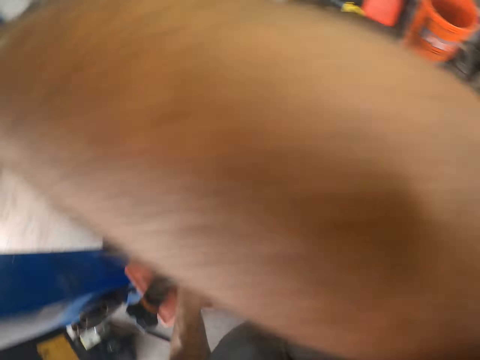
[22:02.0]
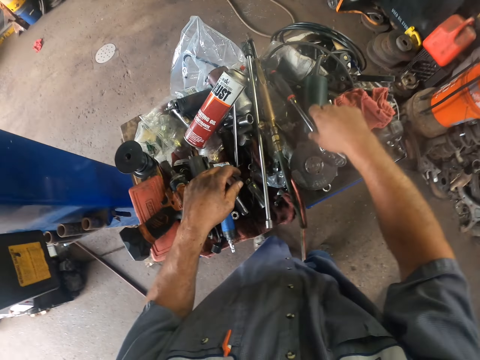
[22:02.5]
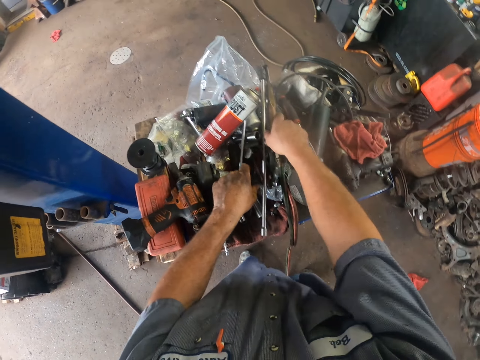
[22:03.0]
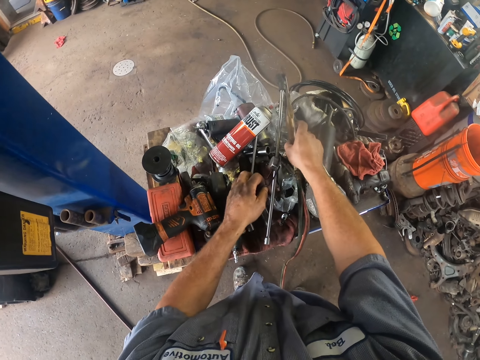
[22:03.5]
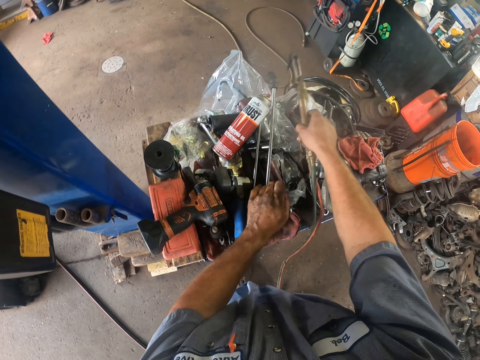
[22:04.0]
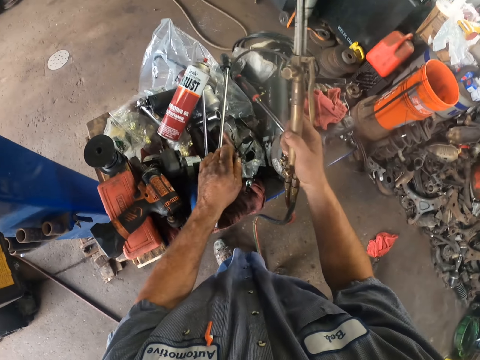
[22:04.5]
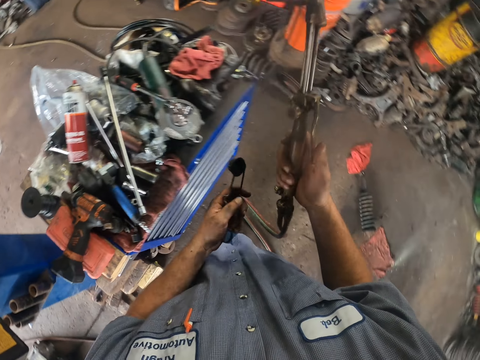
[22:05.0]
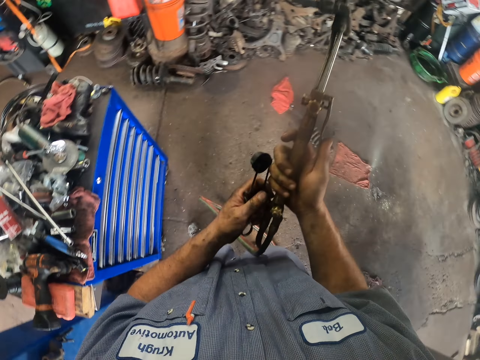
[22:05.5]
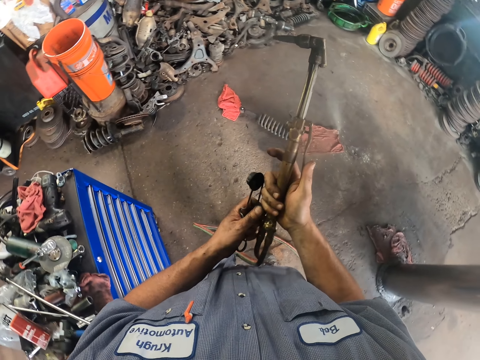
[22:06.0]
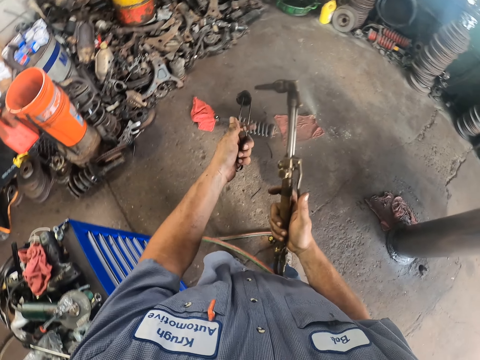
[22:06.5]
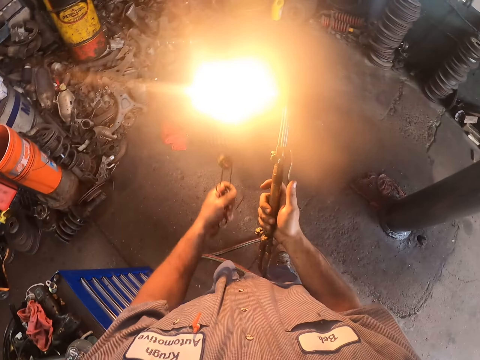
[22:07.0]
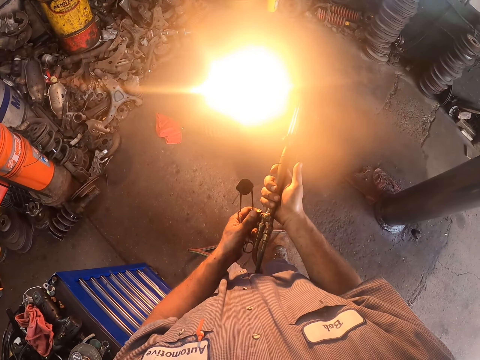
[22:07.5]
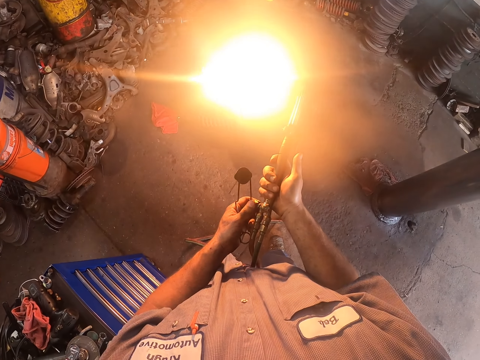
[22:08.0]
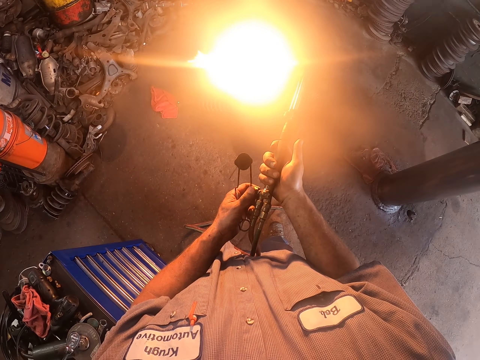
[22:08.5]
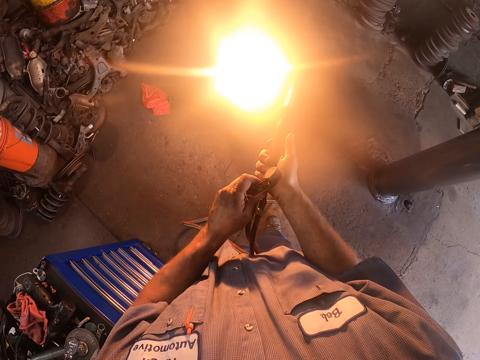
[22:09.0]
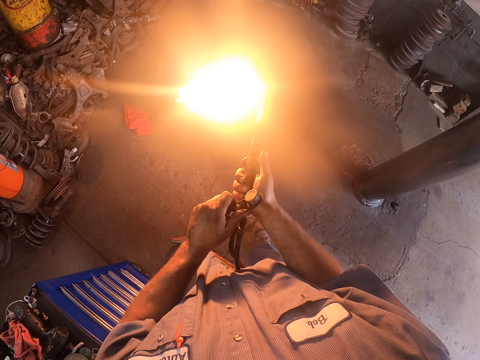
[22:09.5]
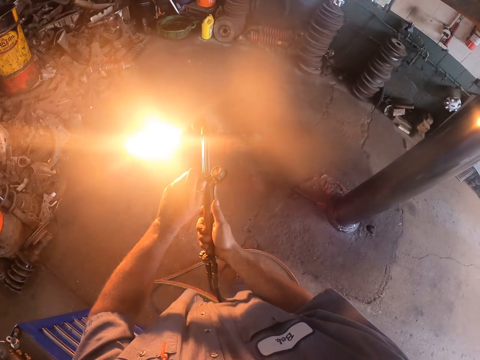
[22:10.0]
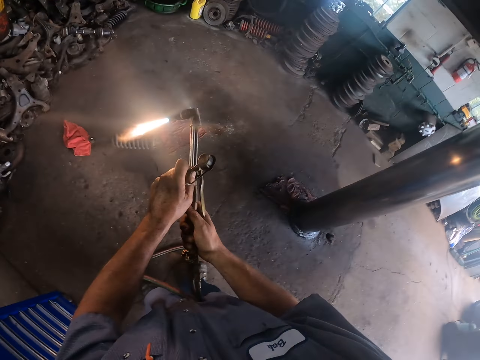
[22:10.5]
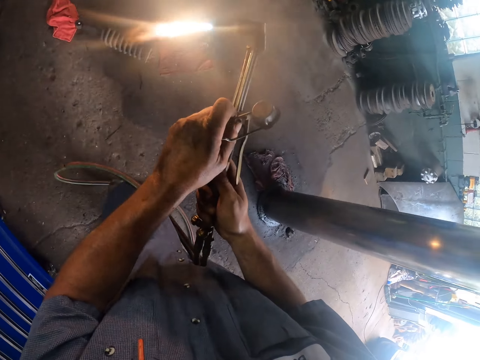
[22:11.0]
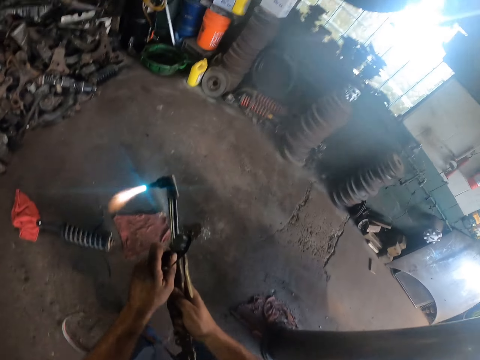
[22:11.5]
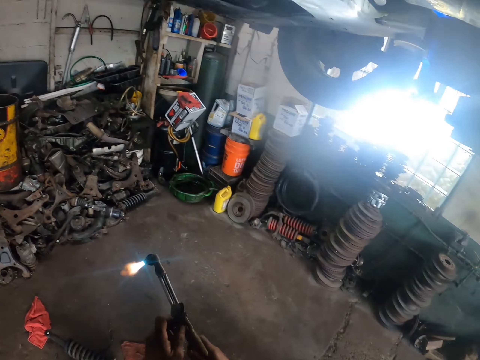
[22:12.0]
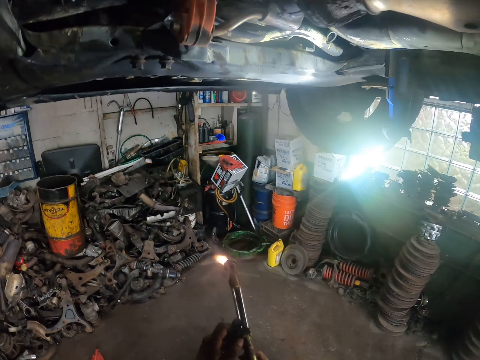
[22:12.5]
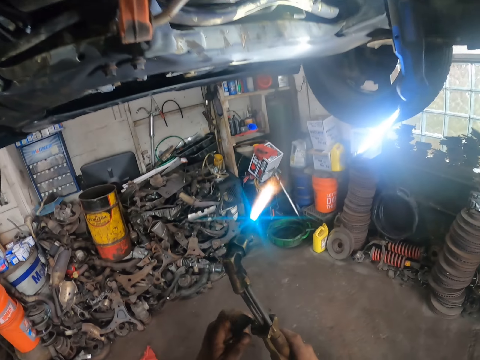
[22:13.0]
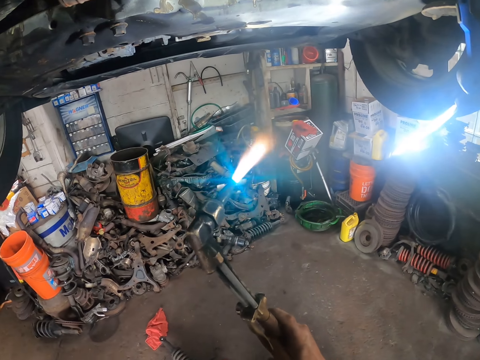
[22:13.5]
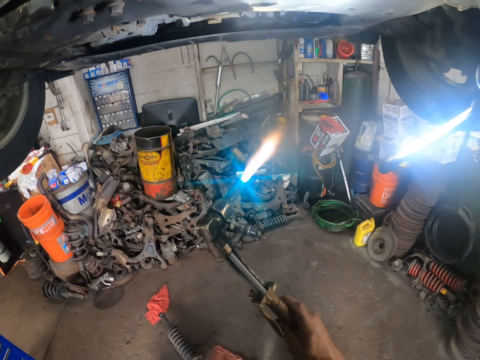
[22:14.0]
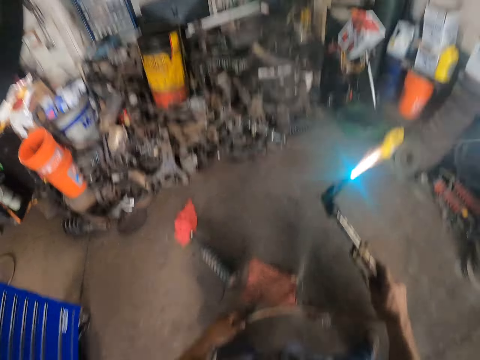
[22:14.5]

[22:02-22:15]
The camera wearer rubs his hand. He moves his hand. He takes a blow torch and a welding gun or lighter. He presses on something. He switches on the flame with the blow torch. He presses on something. He walks.

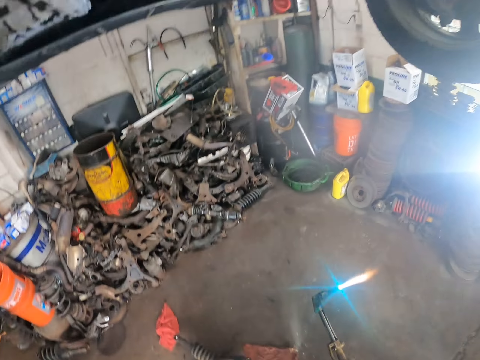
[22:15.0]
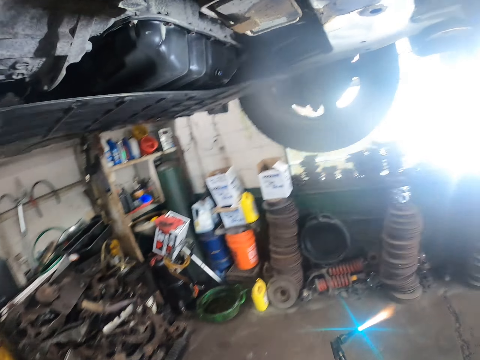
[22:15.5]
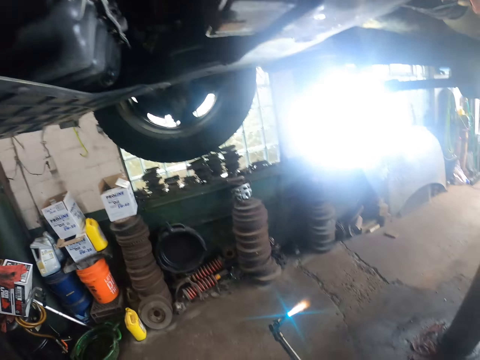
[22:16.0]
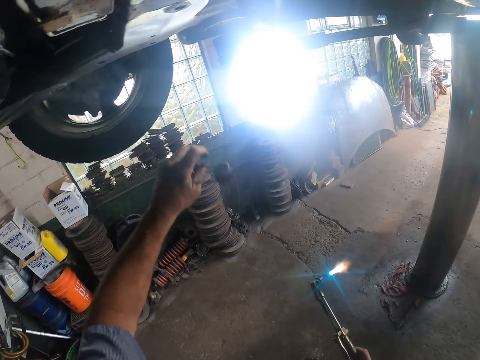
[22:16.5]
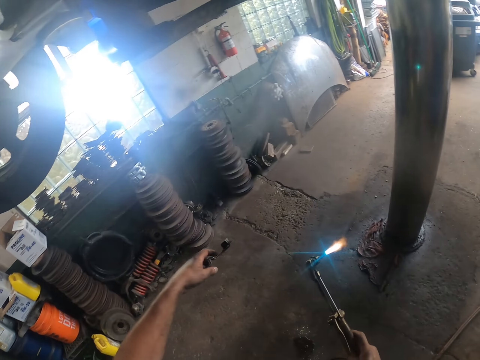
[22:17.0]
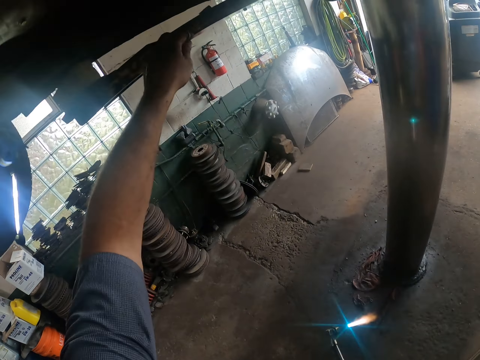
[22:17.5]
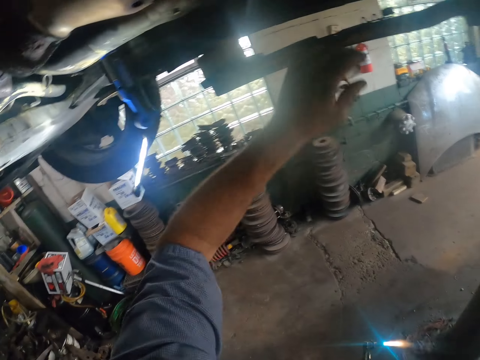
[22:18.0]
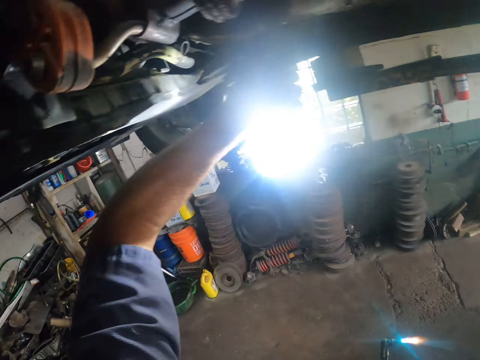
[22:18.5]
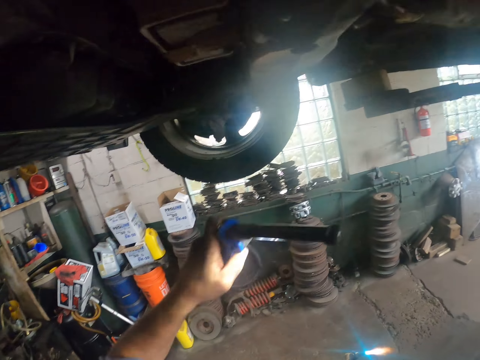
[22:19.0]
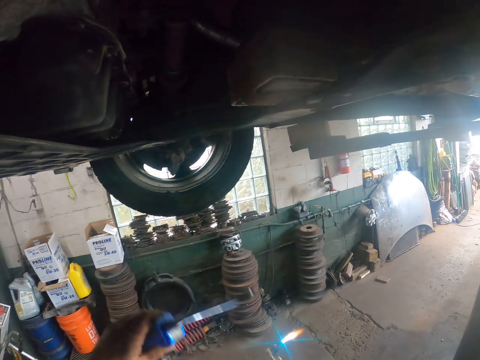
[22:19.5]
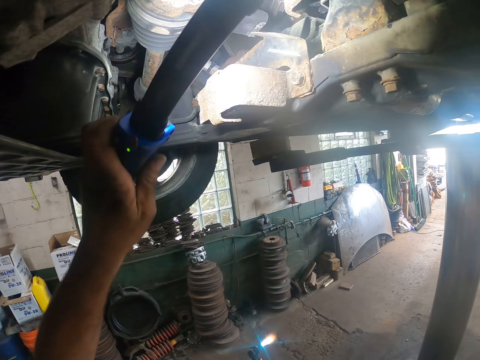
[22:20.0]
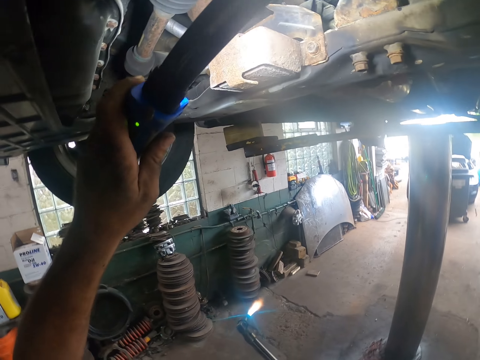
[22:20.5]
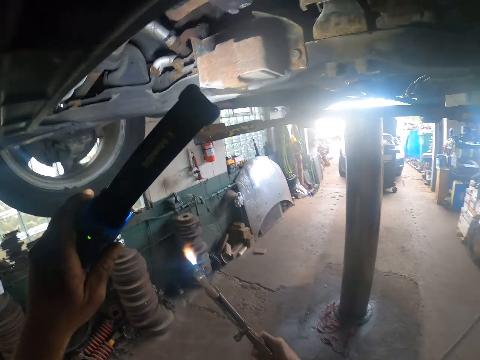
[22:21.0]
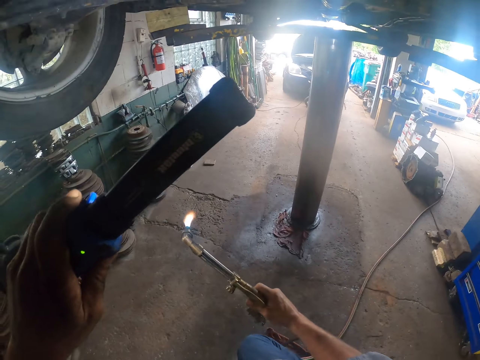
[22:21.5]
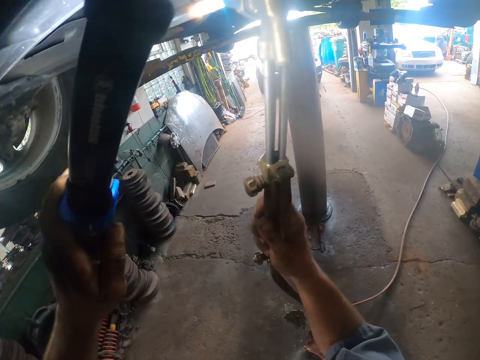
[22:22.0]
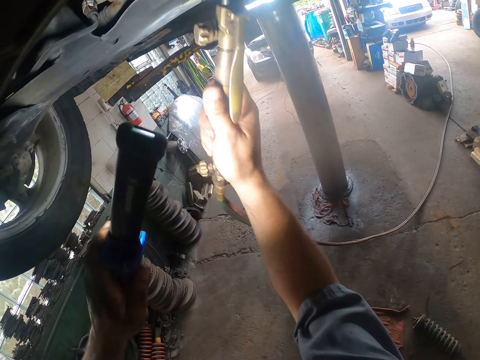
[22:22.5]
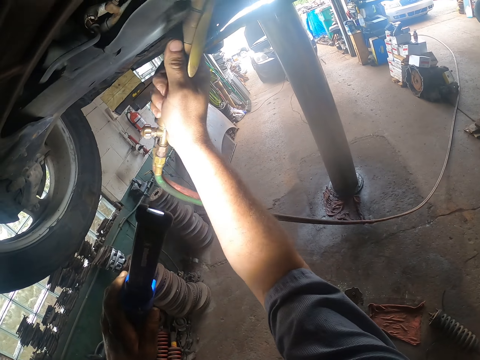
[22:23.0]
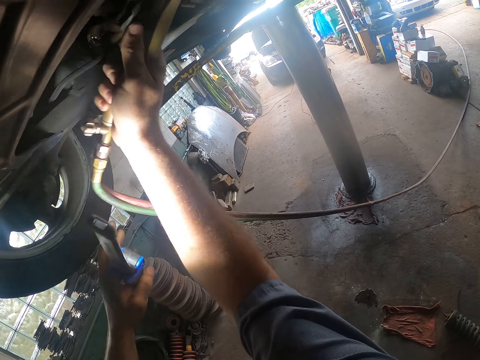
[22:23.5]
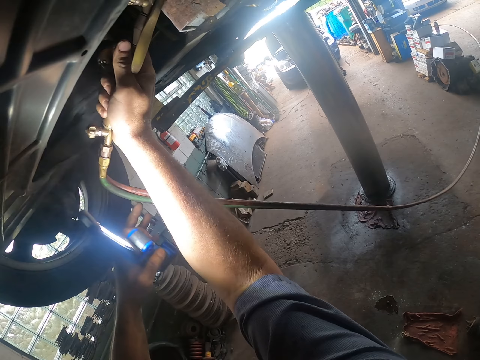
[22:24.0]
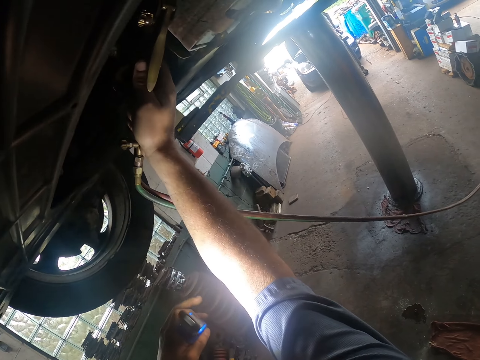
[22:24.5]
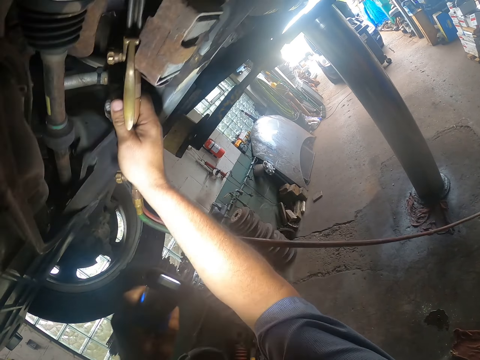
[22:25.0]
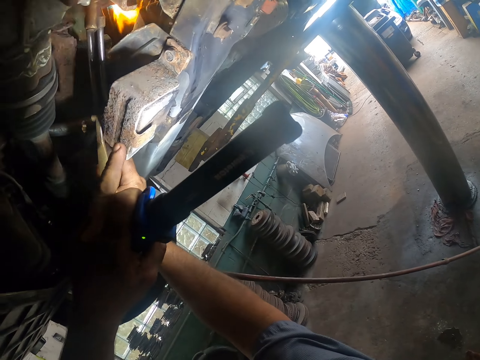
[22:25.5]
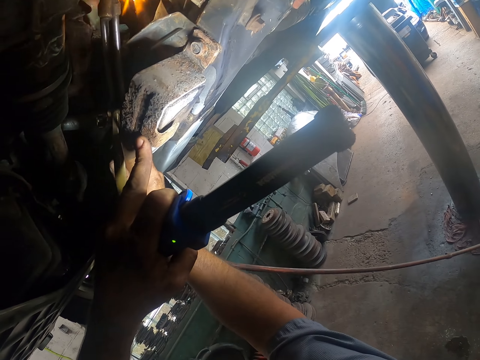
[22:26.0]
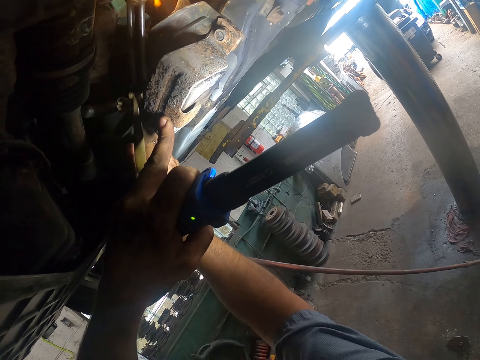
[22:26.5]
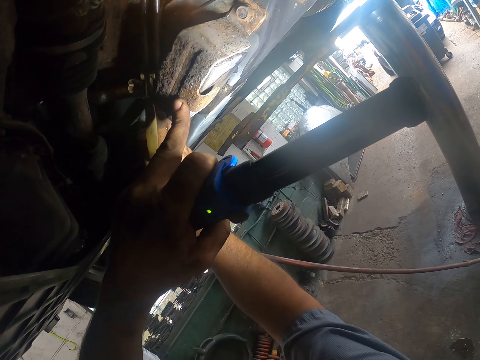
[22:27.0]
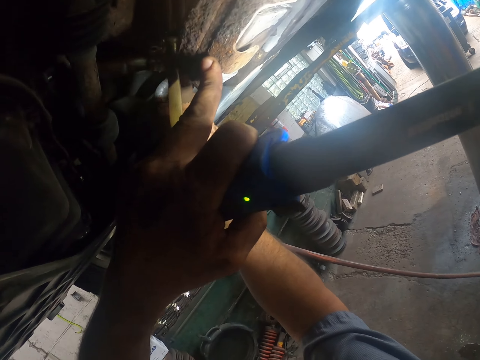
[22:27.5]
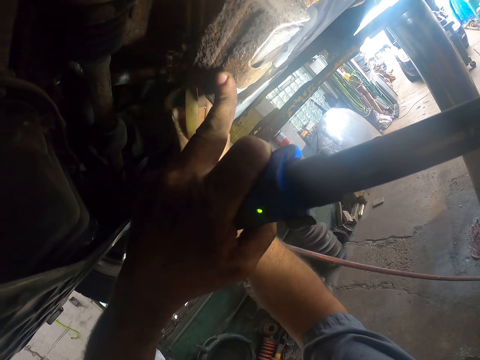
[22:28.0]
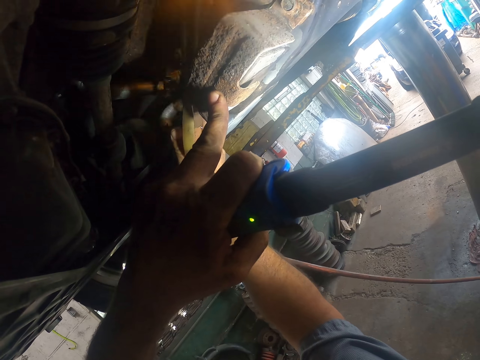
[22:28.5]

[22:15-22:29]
The camera wearer moves his hand up. He puts the blow torch under the car. He puts the lighter on a bar. He takes a torch under the car. He holds the torch up. He looks under the car. He welds under the car. He burns something.
